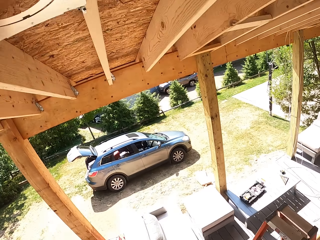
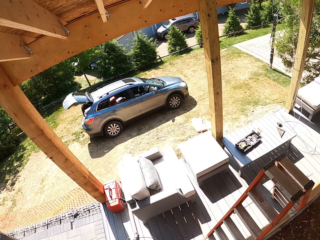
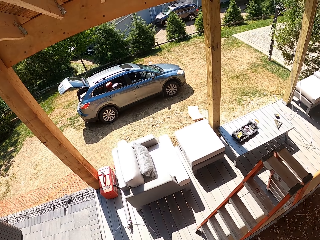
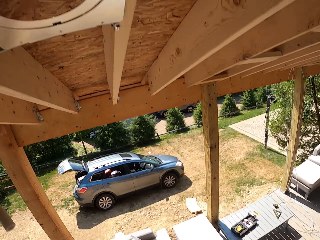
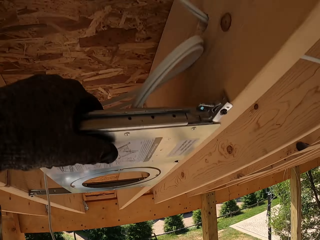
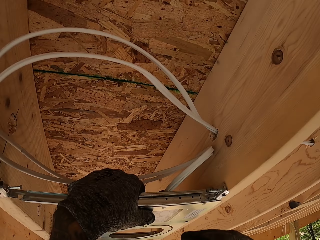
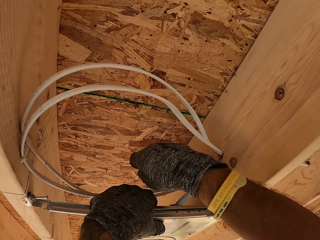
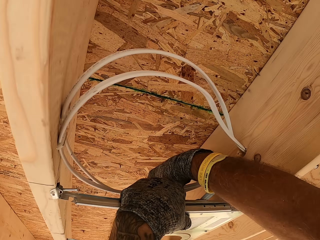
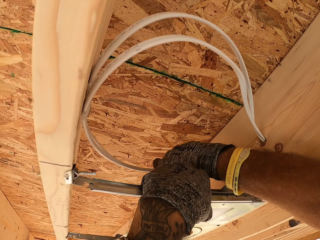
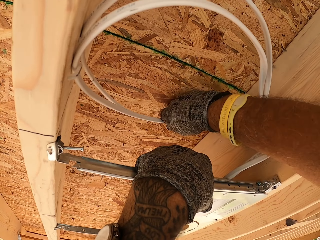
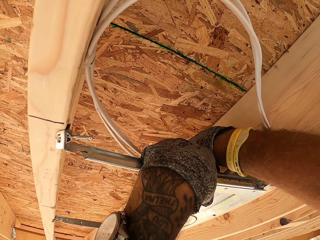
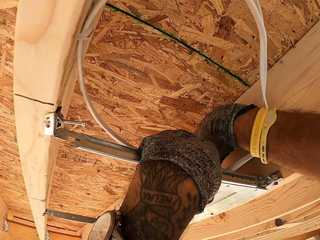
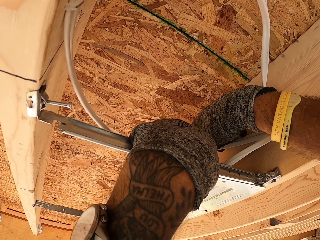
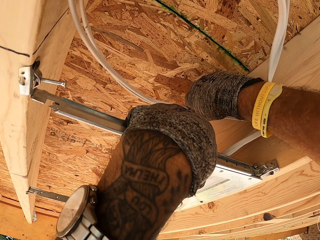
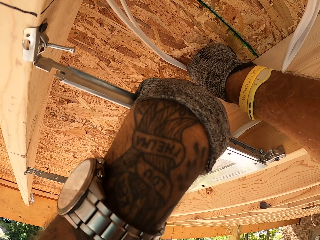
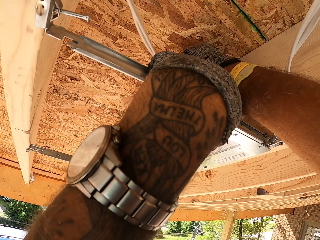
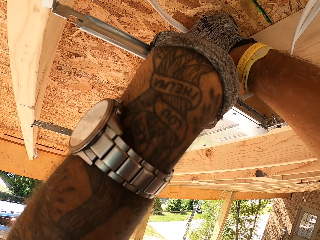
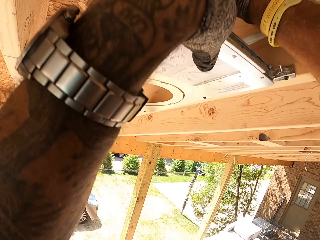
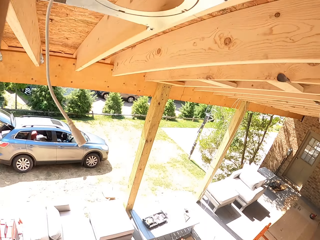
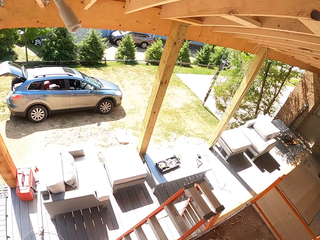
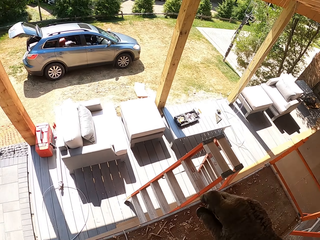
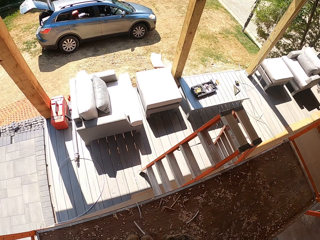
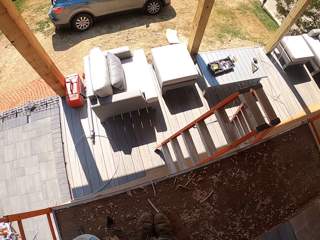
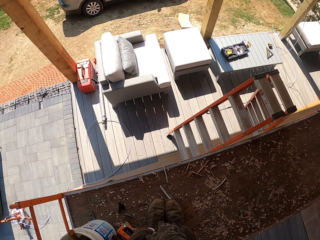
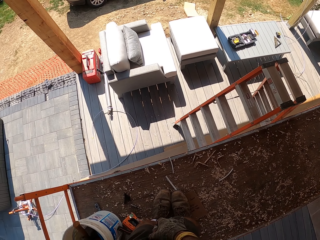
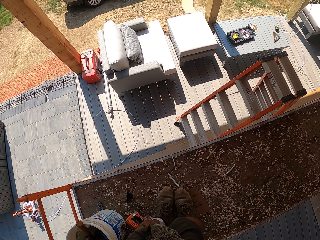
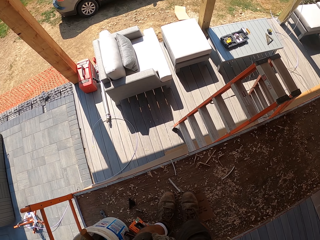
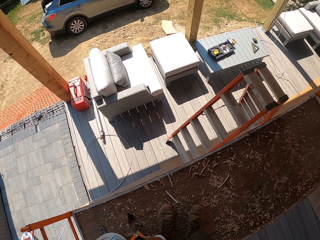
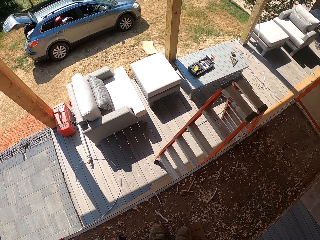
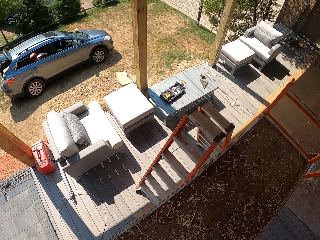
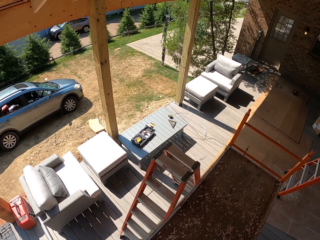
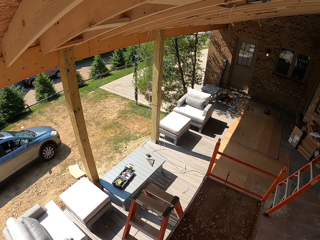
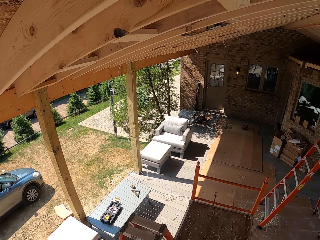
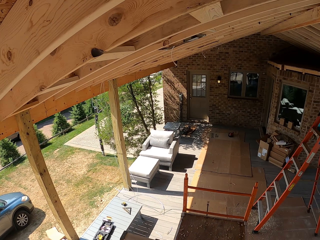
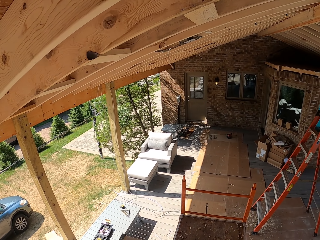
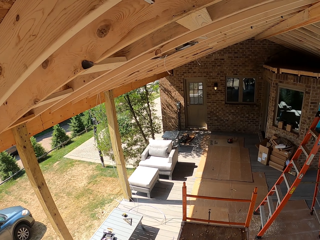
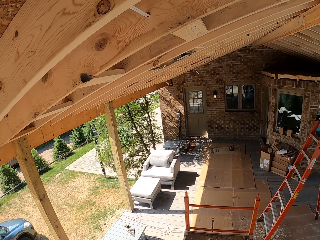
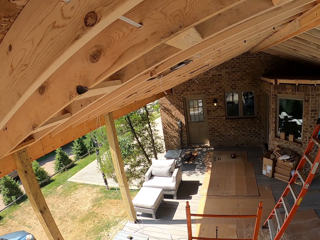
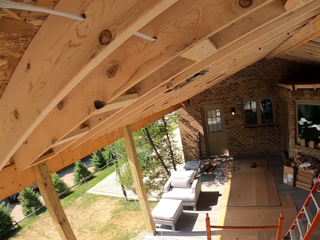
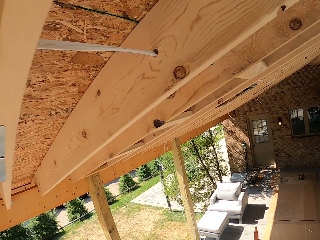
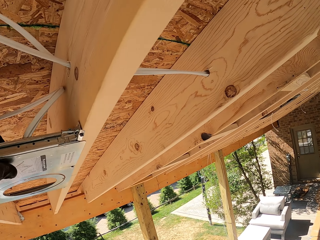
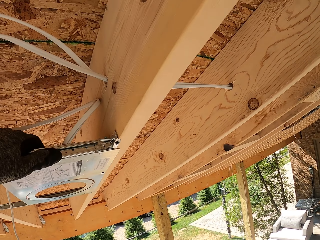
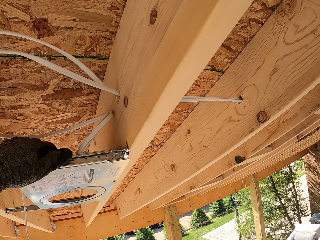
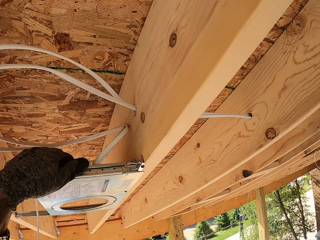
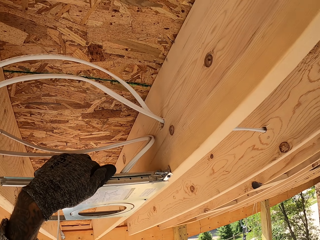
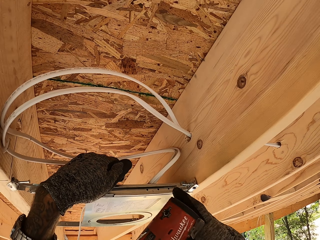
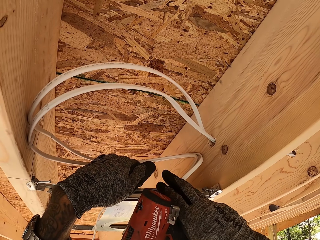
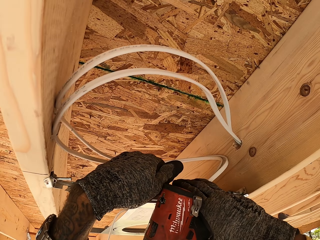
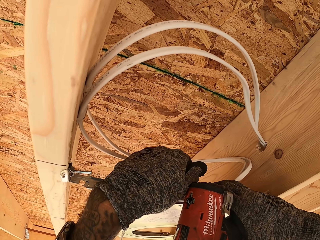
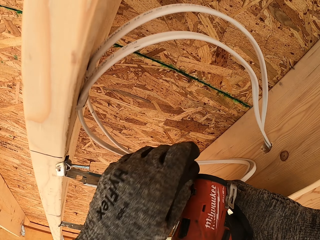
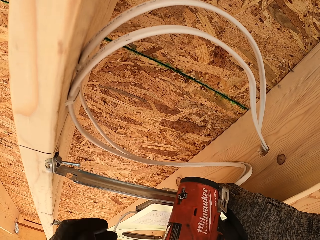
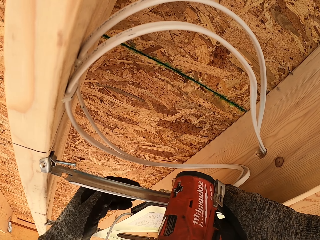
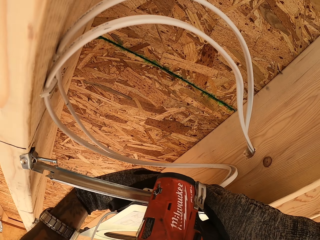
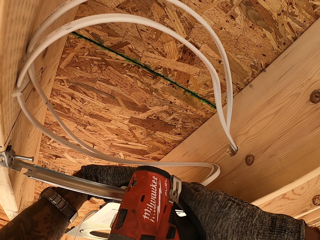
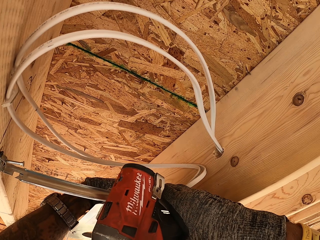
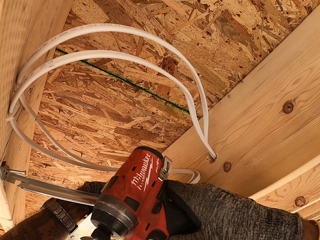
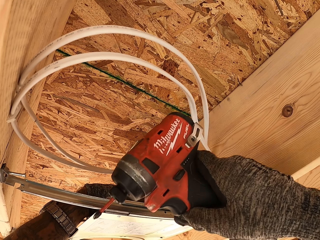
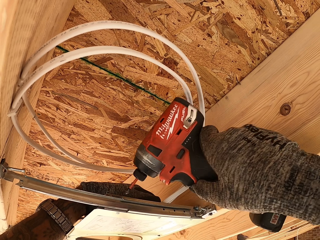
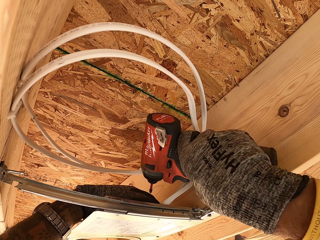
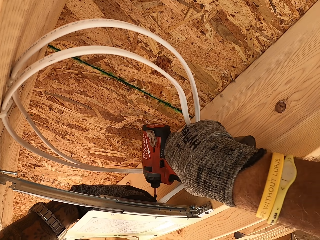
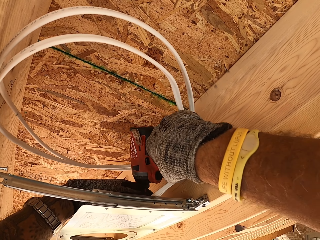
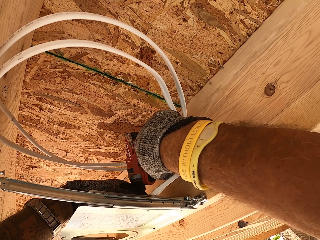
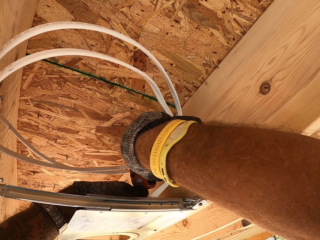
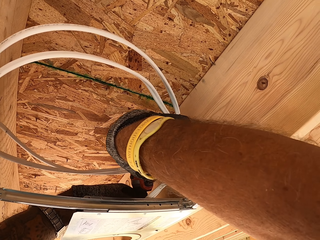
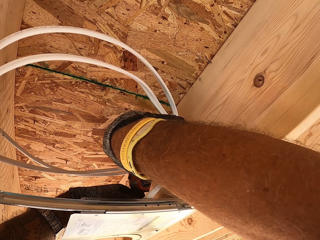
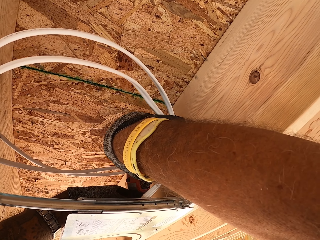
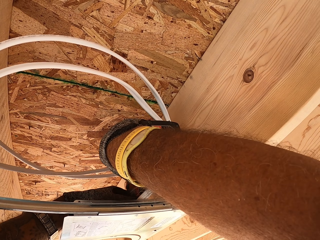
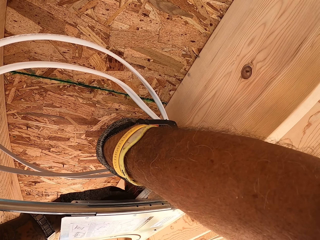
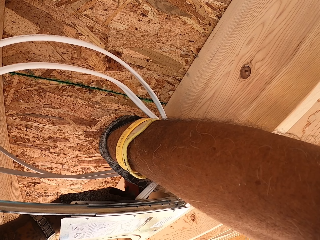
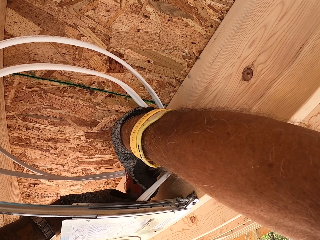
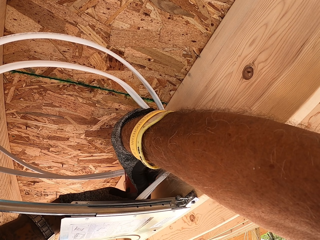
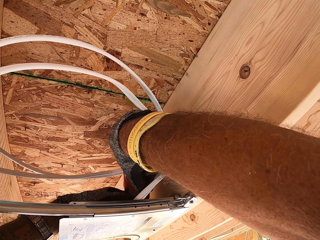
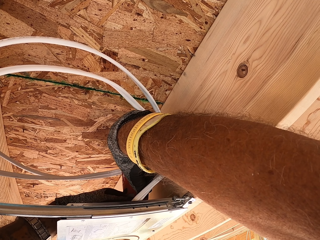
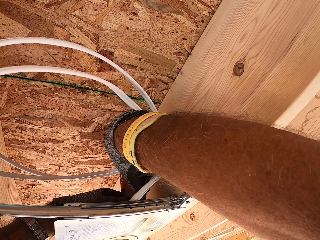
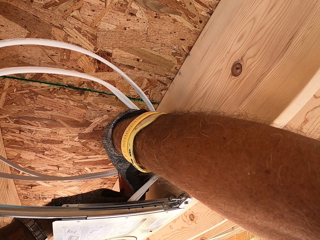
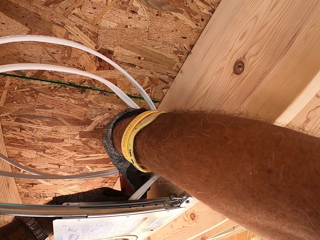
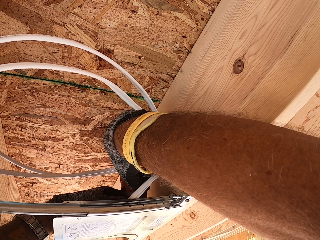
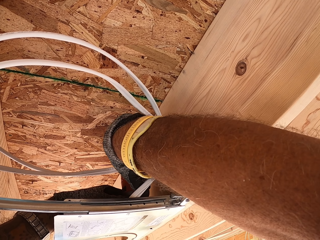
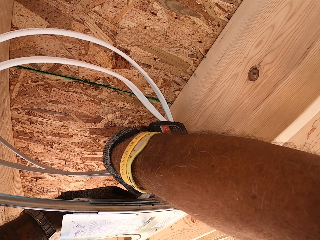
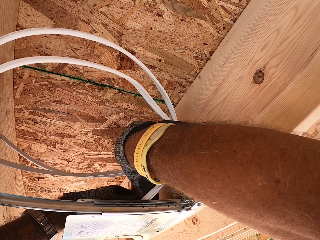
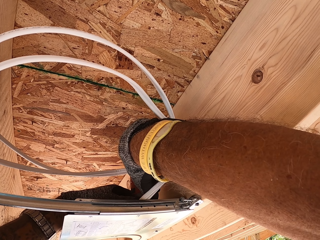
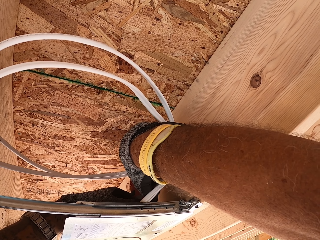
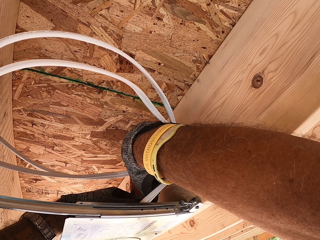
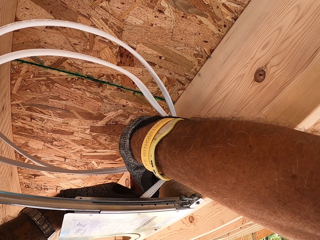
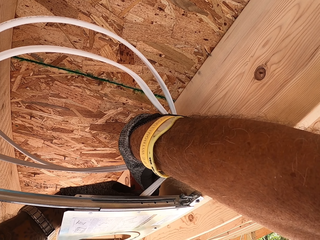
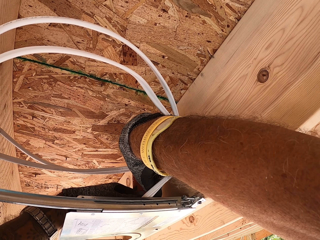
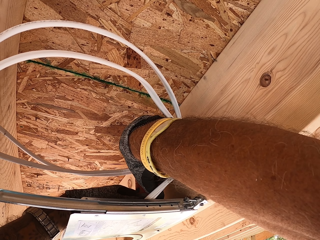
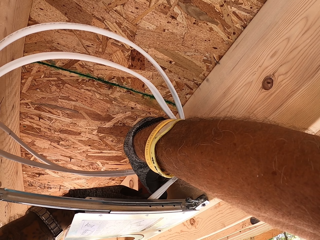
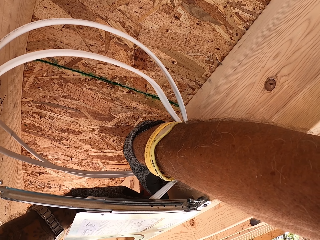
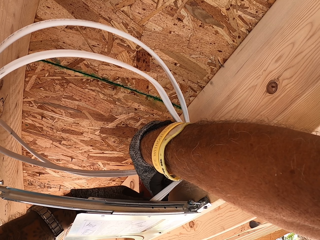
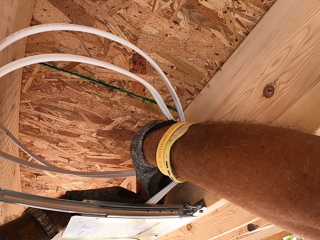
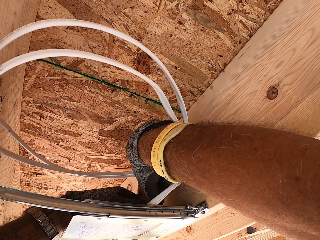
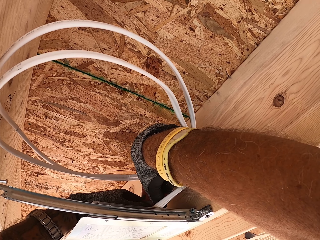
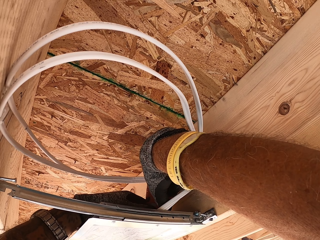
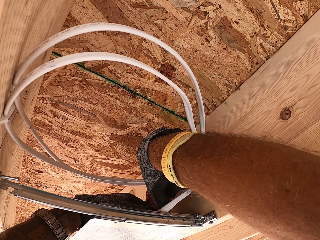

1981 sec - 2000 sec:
The camera wearer adjusts the wires. They look down. They adjust the LED panel light adapter. They hold a drill. They screw in the LED panel light adapter with the drill.

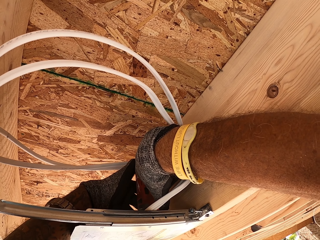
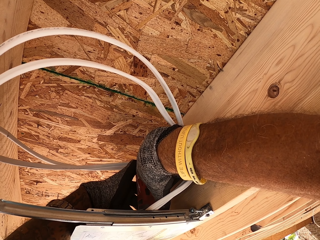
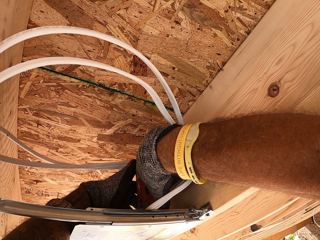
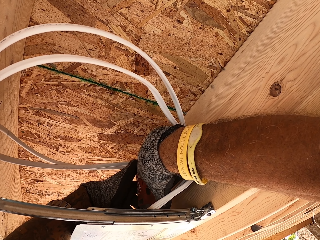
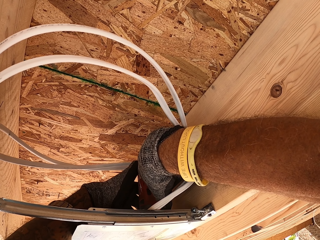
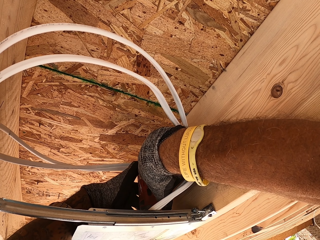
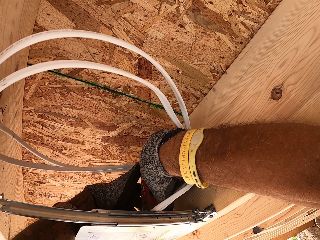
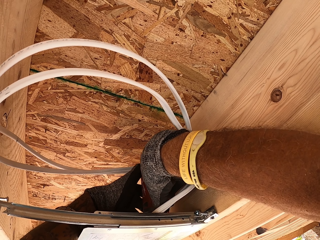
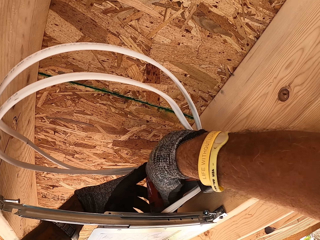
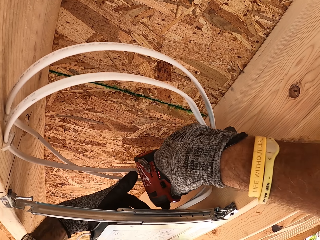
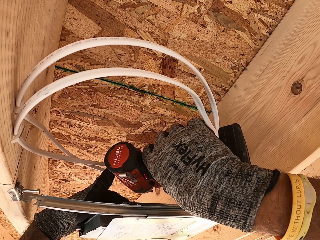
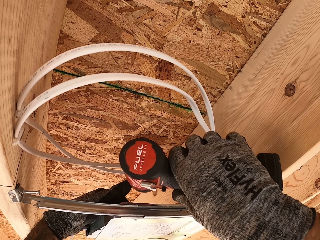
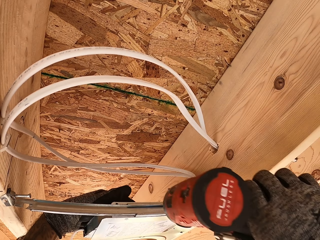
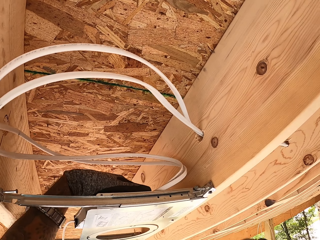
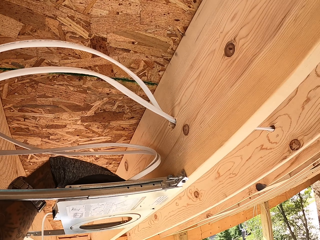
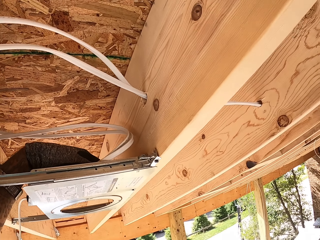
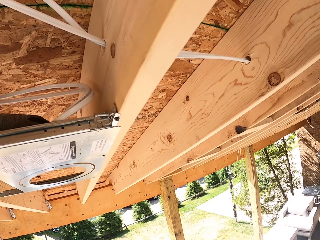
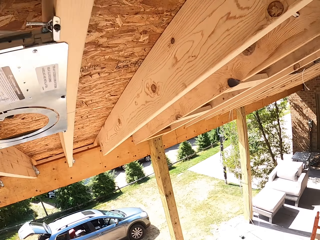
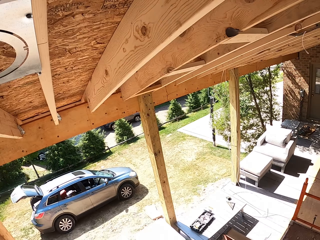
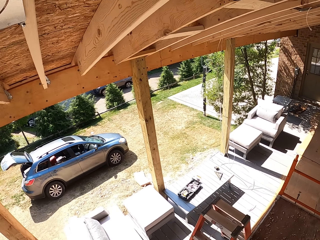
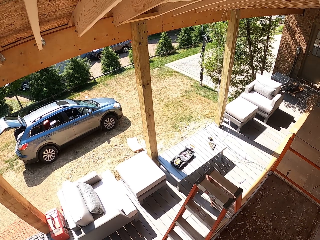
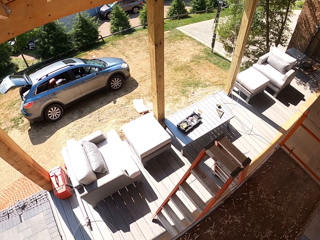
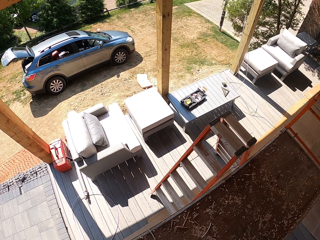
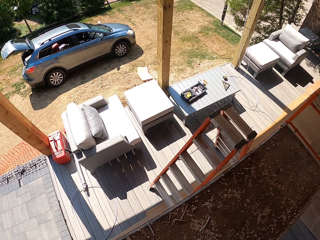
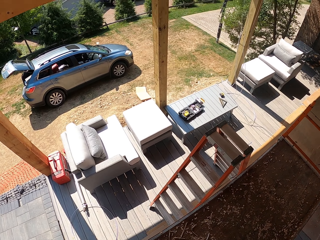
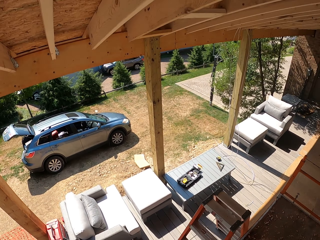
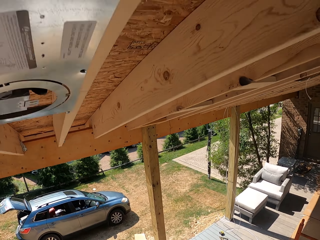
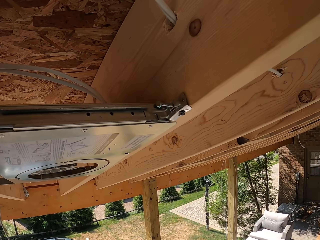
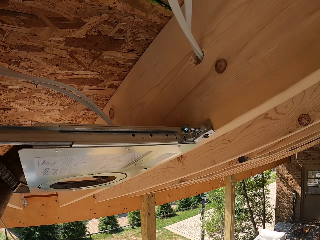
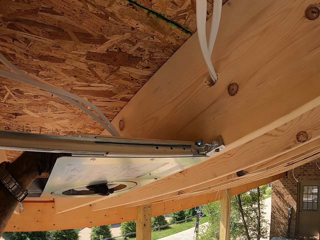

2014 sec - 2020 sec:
The camera wearer withdraws the drill. They look down.
